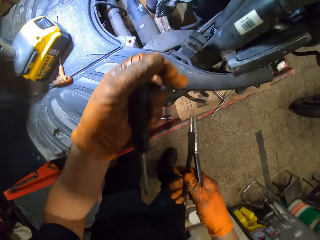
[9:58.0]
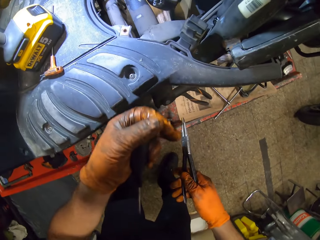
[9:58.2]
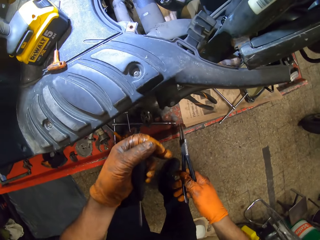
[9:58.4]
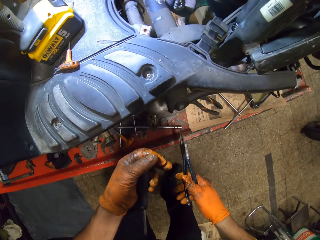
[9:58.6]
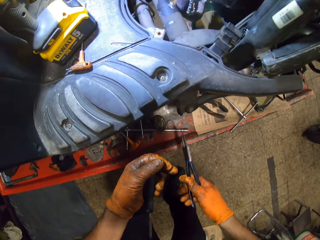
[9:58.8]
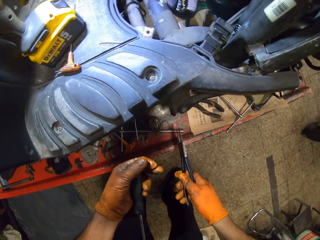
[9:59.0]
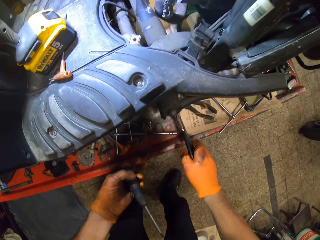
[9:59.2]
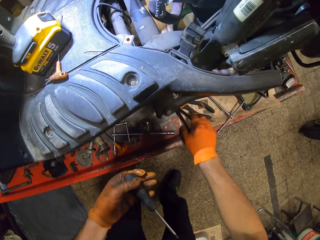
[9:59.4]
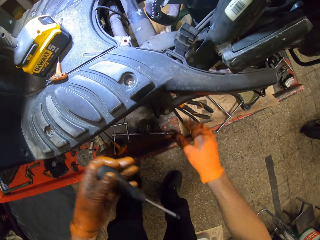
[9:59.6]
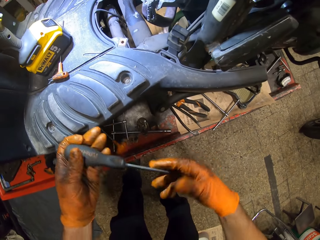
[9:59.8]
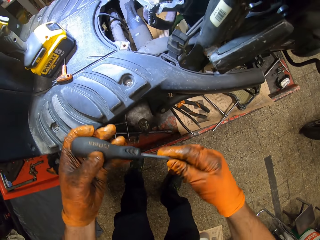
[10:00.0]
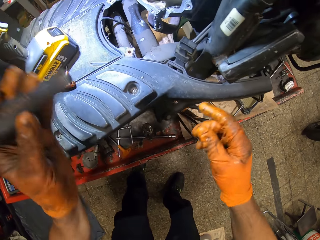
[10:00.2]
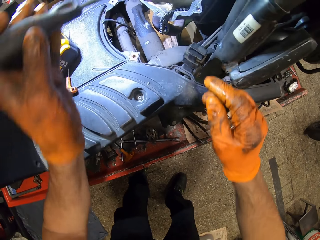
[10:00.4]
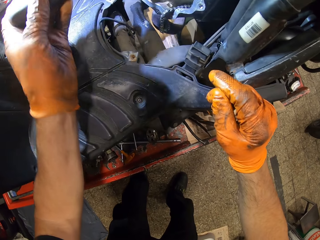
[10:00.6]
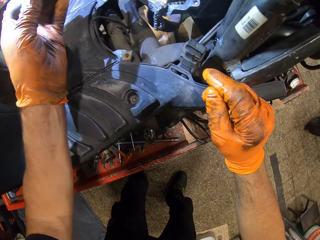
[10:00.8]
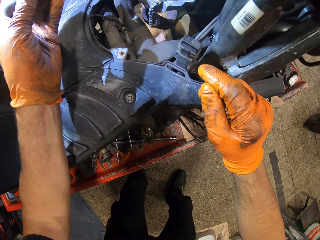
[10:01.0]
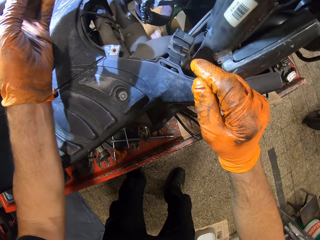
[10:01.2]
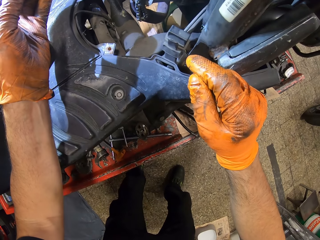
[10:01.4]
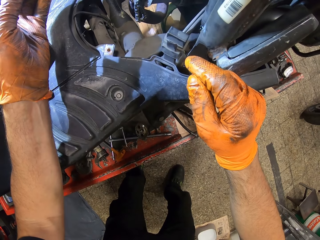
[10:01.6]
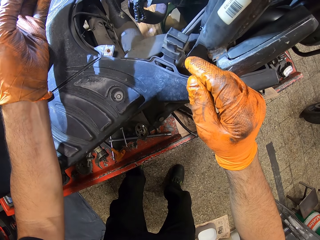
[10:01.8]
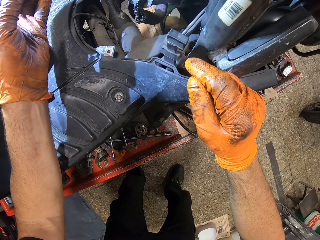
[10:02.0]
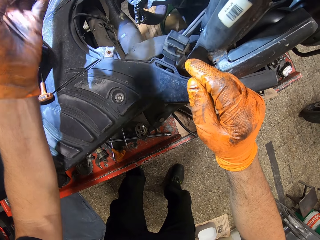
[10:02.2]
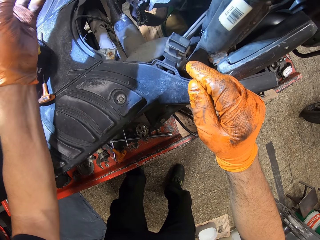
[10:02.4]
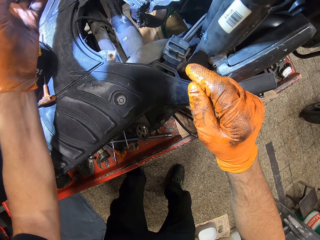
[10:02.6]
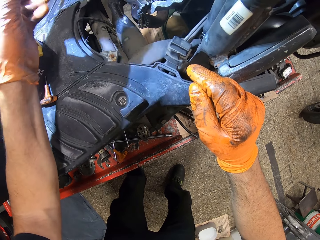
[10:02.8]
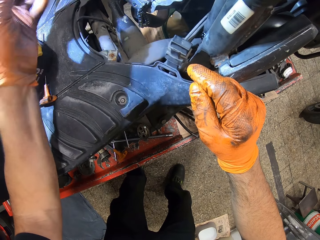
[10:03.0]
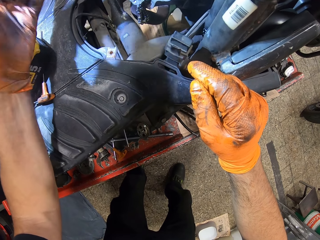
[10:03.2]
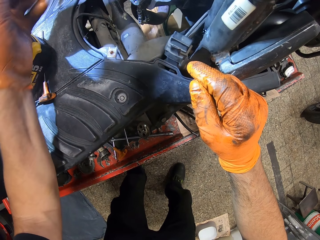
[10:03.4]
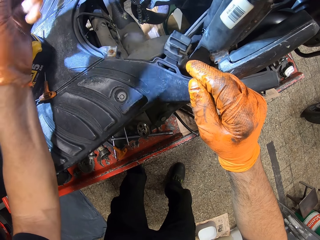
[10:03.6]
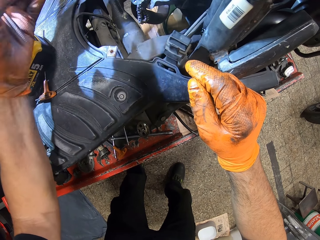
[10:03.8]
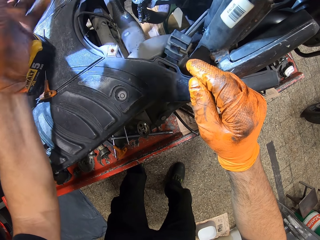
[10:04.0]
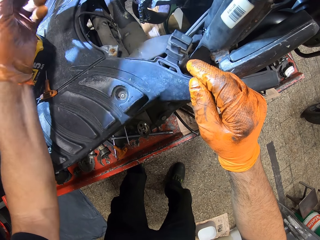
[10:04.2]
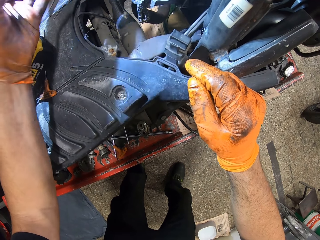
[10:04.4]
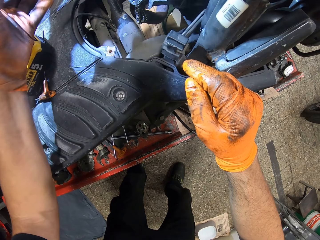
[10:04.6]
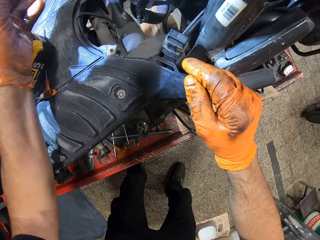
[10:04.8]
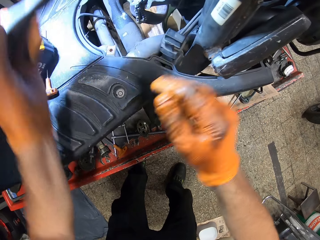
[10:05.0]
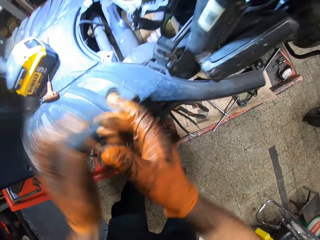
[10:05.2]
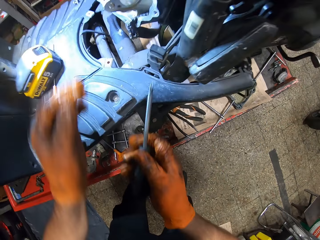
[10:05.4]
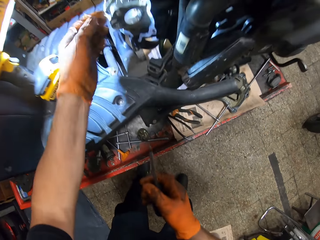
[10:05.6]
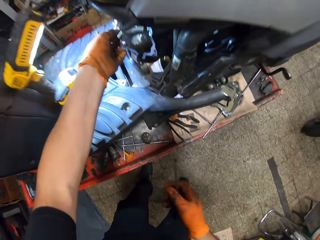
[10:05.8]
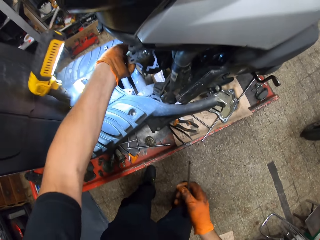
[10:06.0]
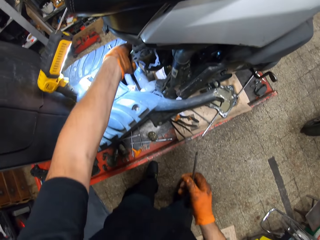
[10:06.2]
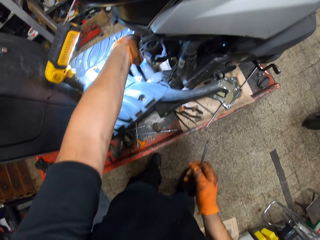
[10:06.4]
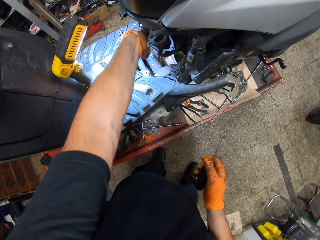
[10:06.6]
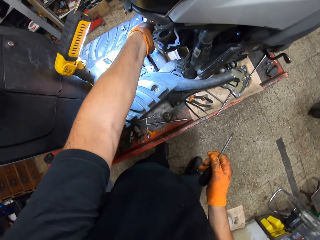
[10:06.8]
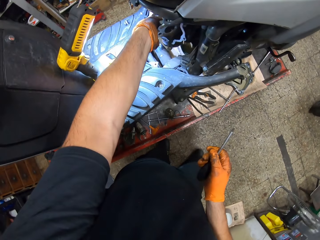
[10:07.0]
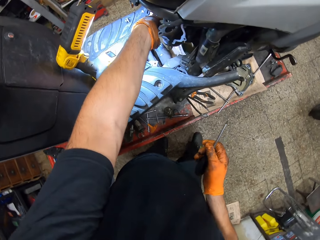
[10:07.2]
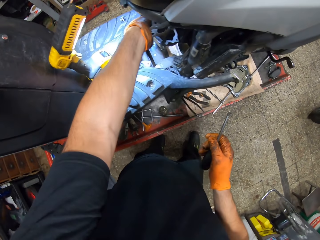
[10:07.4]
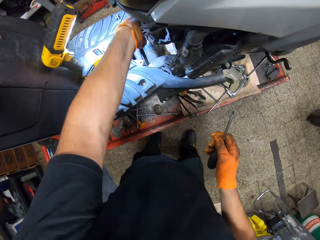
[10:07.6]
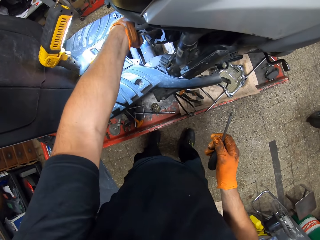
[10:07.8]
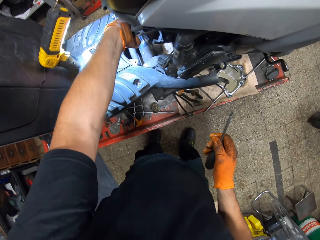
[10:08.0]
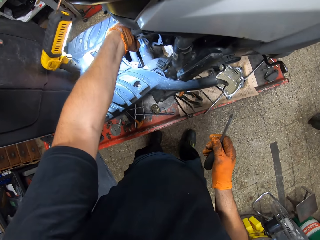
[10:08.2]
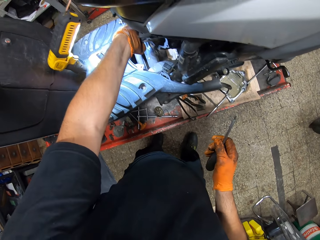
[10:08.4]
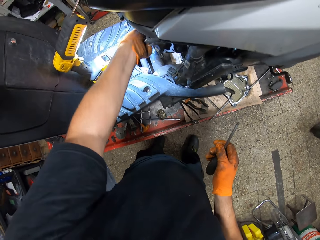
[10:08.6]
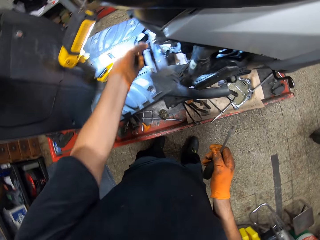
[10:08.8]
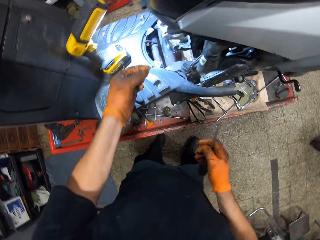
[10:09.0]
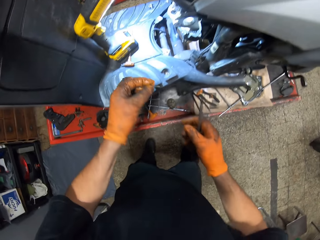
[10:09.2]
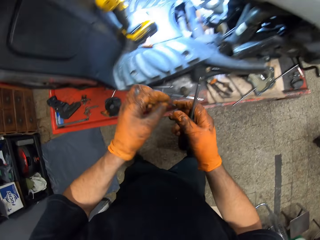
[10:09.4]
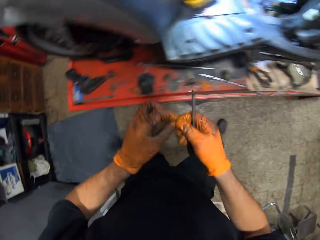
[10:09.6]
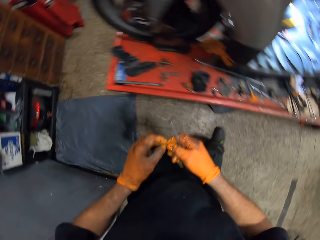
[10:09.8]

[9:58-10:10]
The camera wearer drops the nose pliers on the work table with his gloved right hand. He inserts the screwdriver in his gloved left hand in the engine block. He drives the nut on the engine with the screwdriver. He puts the screwdriver in the right hand. He removes the screw in the engine block with his gloved left hand.

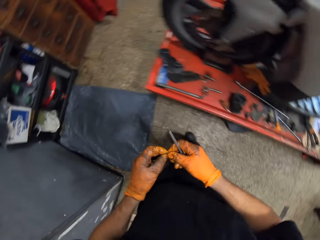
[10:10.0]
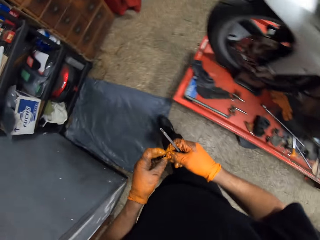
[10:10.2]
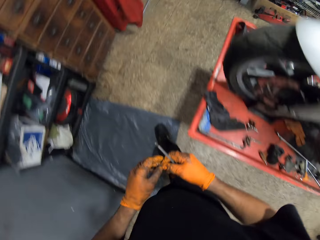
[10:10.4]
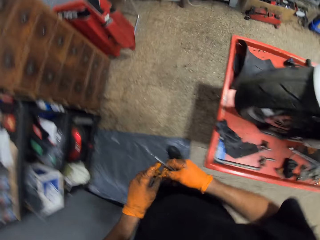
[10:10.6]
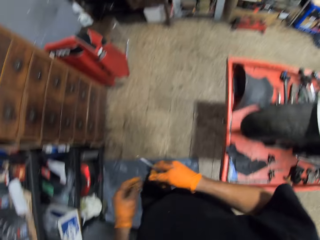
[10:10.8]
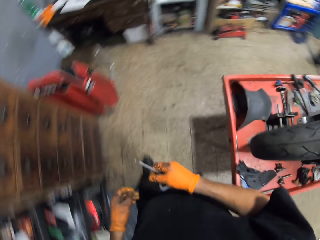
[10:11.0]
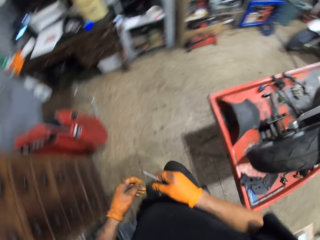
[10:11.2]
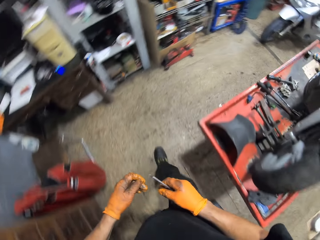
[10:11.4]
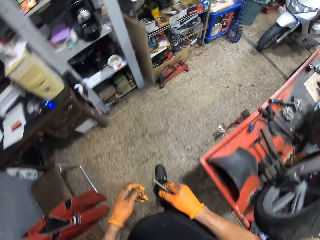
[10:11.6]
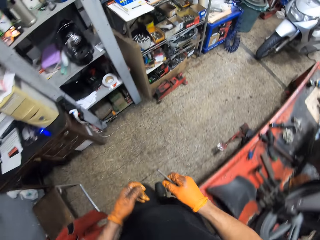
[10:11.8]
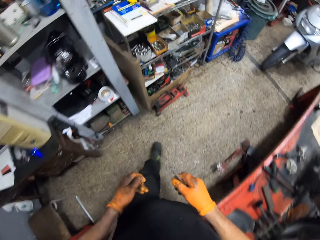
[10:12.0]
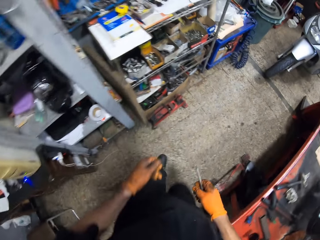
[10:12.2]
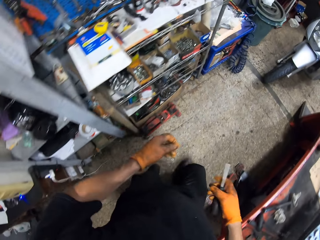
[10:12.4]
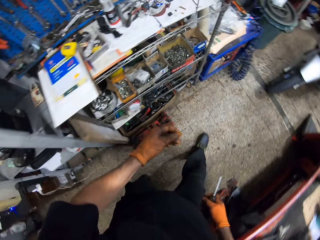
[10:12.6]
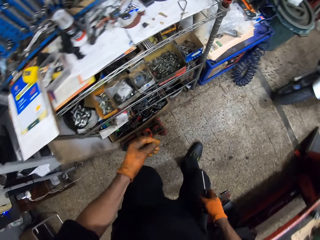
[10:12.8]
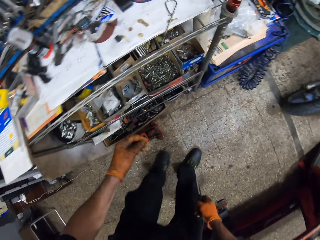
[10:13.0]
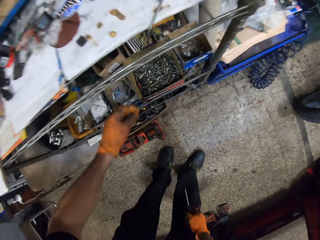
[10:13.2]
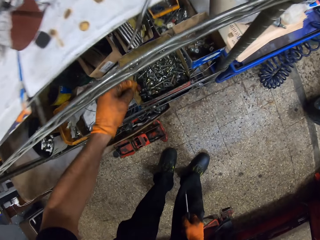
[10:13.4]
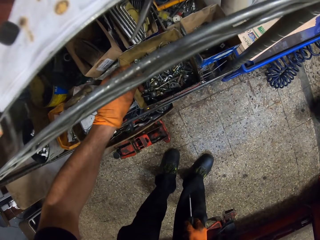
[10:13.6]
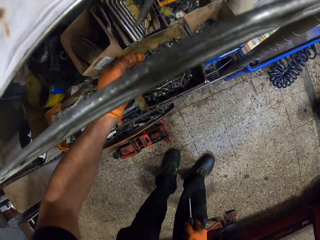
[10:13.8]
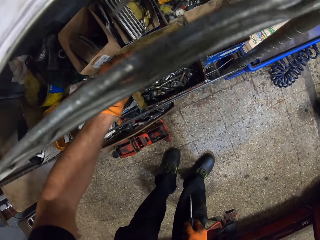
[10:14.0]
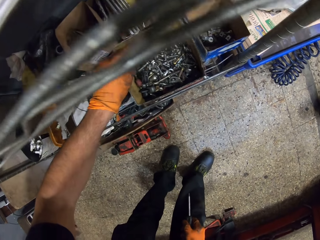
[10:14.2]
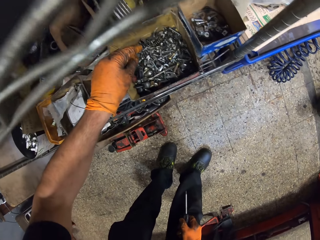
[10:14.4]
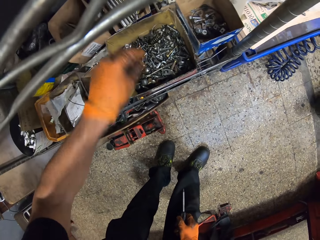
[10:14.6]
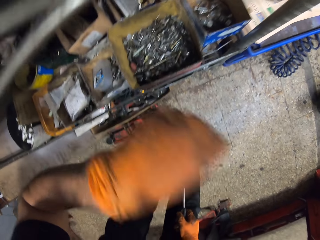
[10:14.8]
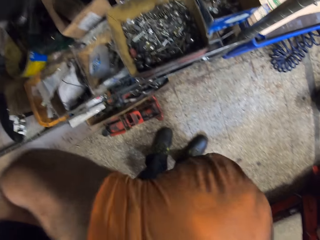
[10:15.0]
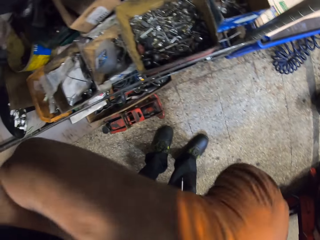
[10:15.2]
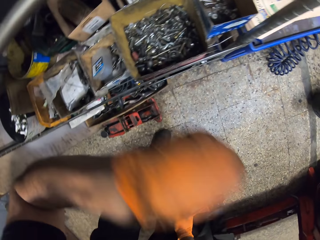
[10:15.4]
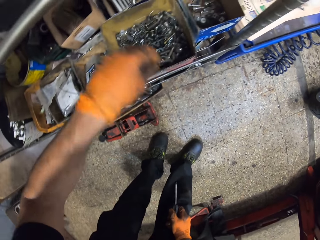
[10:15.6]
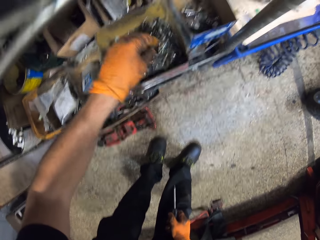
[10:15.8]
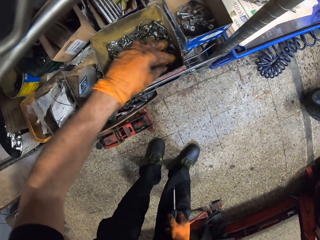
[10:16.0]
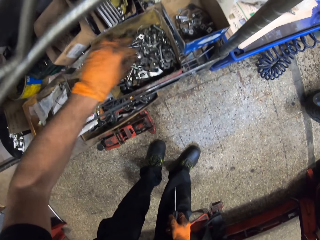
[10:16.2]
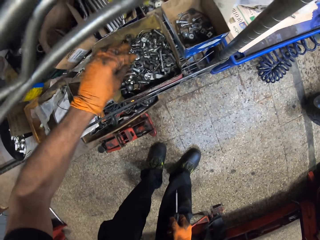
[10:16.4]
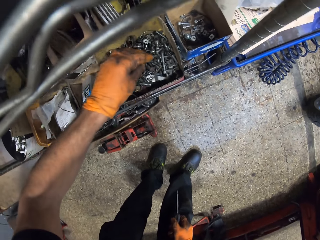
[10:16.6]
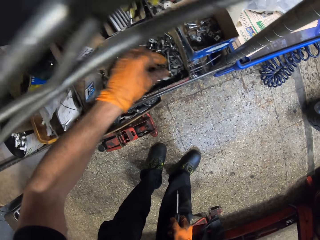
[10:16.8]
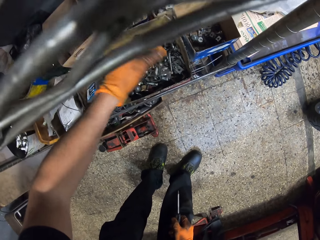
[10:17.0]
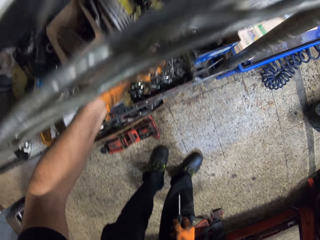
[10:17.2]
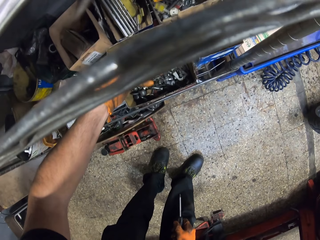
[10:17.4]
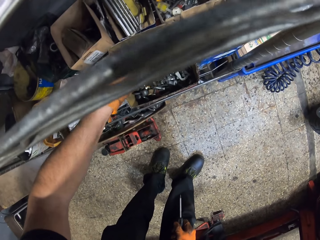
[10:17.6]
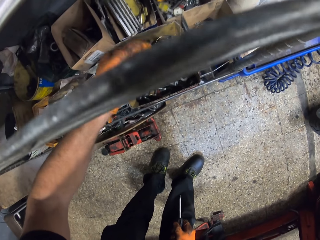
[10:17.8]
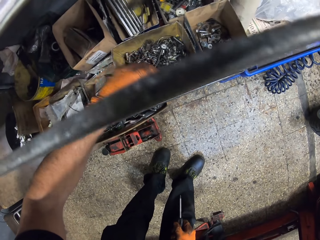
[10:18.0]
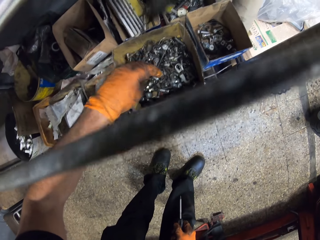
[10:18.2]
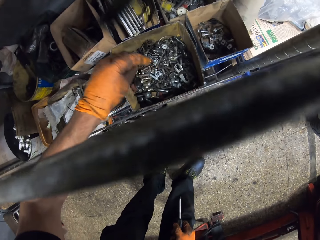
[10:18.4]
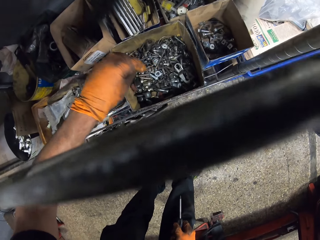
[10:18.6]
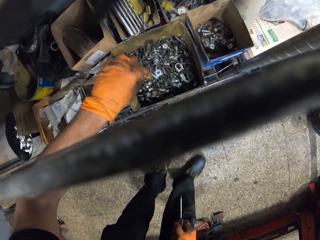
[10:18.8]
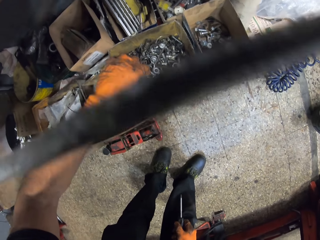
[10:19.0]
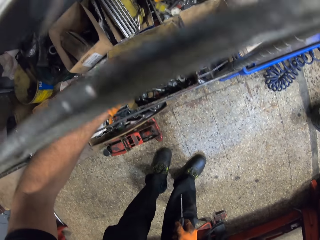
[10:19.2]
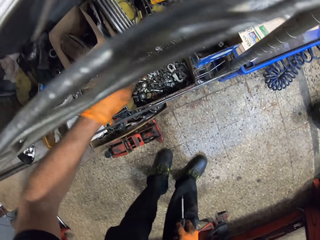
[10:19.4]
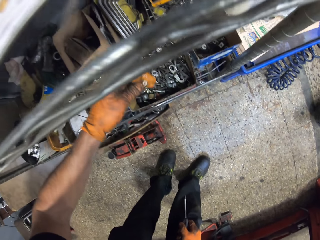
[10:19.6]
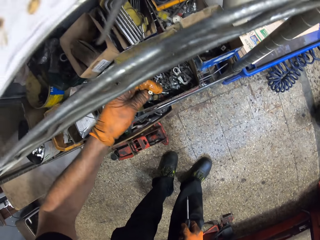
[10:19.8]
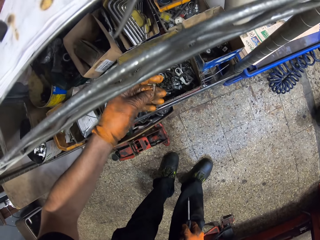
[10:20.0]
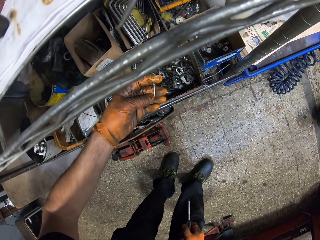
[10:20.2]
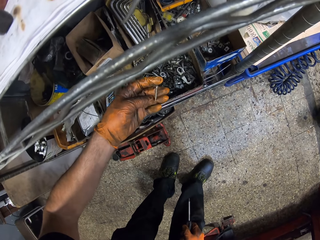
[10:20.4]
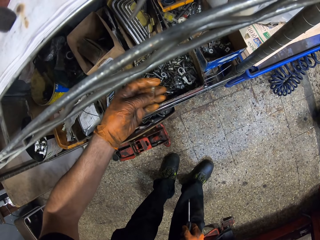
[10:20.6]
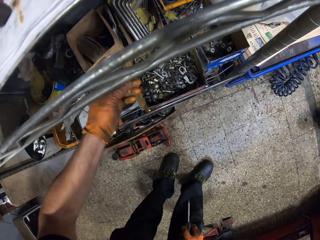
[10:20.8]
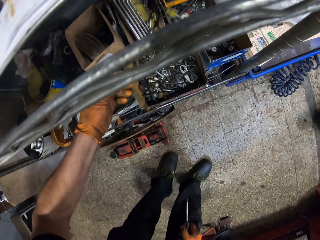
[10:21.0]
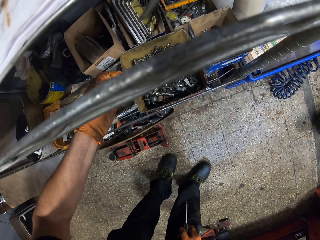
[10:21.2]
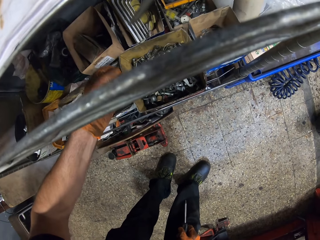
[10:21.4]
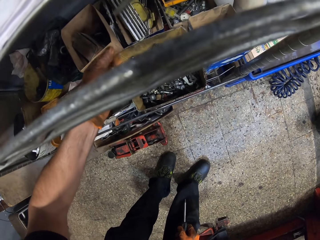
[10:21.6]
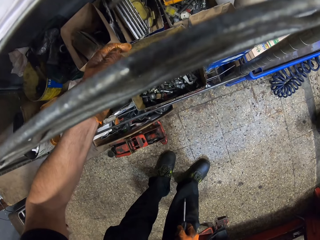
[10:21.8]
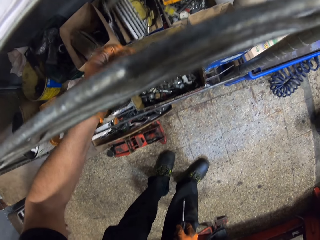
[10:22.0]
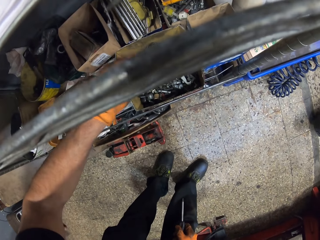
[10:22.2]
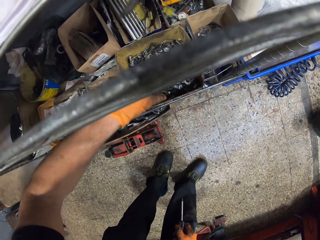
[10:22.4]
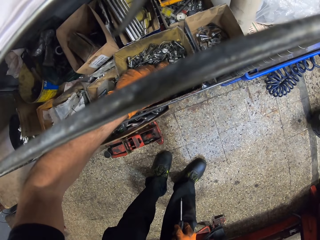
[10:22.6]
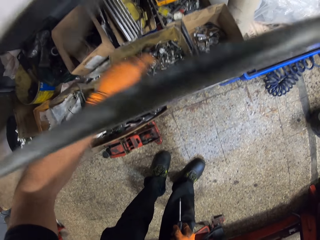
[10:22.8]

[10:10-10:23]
The camera wearer walks around the room. He searches for a screw from a box in a shelf with his gloved left hand. He drops the nut in the box. He rubs his face with his gloved left hand. He picks a screw from the box in the shelf with his gloved left hand. He hovers over the box.
